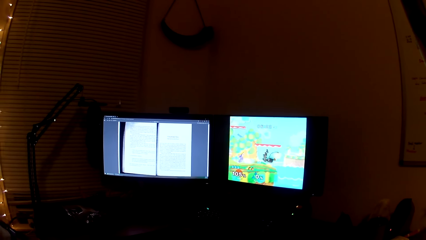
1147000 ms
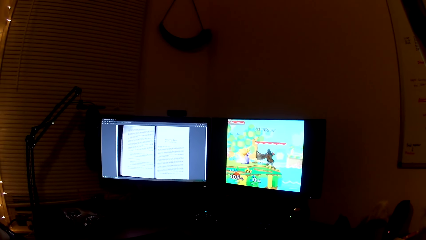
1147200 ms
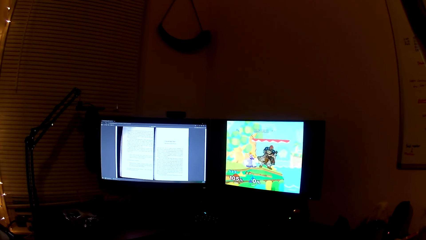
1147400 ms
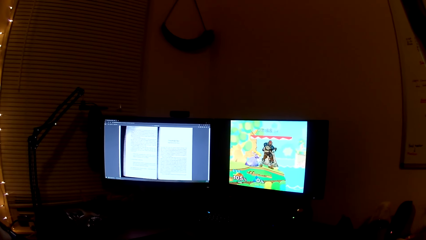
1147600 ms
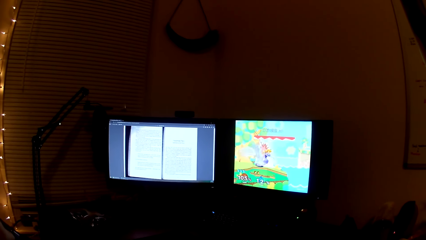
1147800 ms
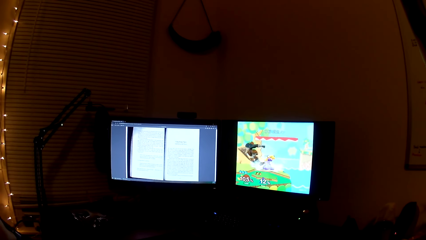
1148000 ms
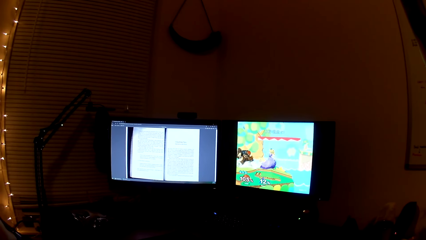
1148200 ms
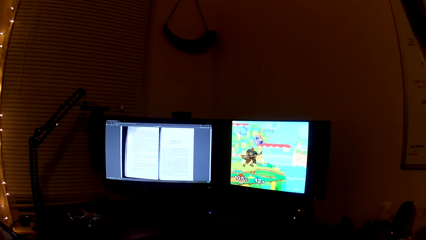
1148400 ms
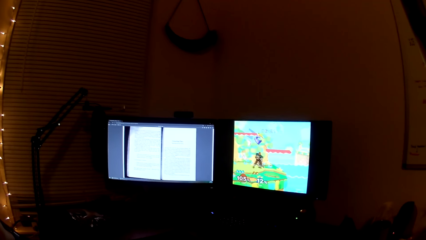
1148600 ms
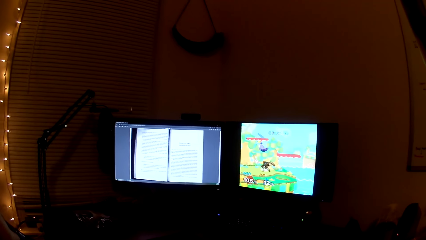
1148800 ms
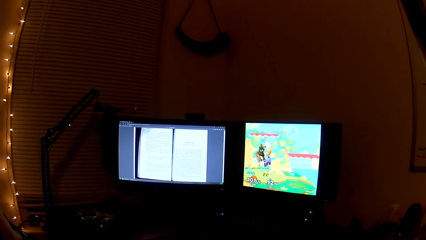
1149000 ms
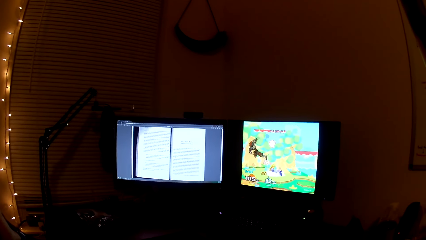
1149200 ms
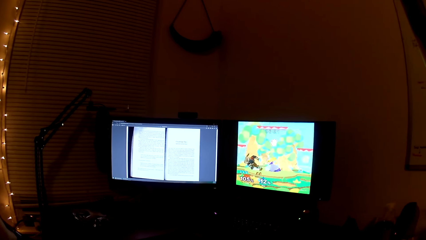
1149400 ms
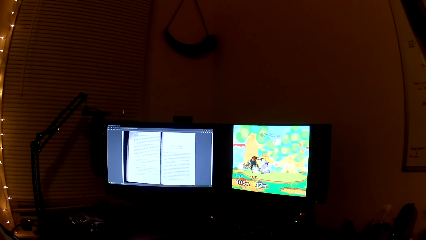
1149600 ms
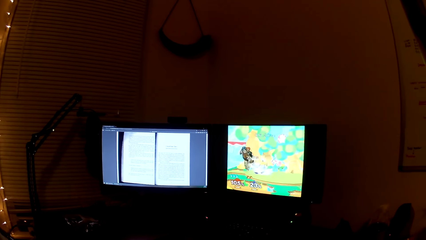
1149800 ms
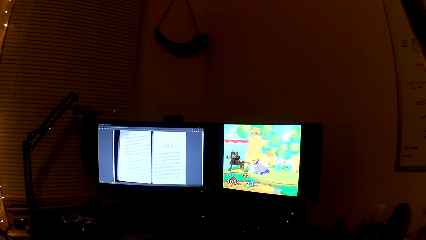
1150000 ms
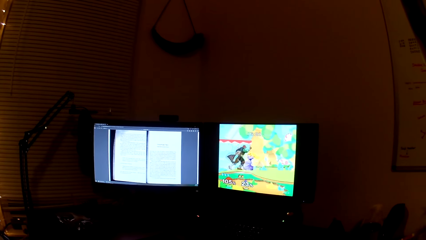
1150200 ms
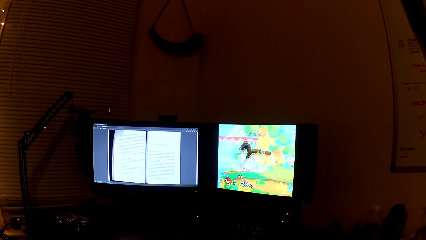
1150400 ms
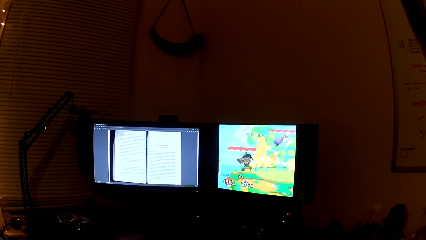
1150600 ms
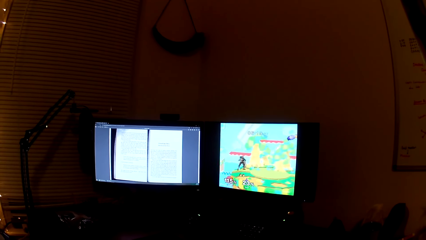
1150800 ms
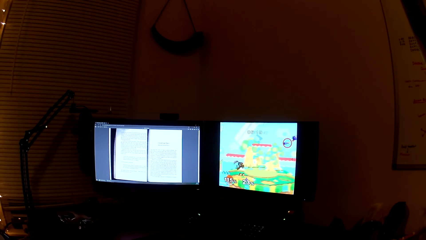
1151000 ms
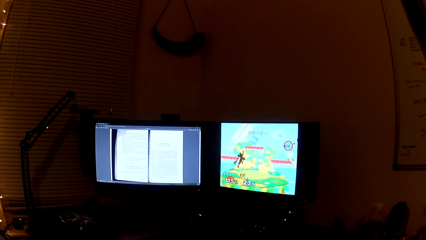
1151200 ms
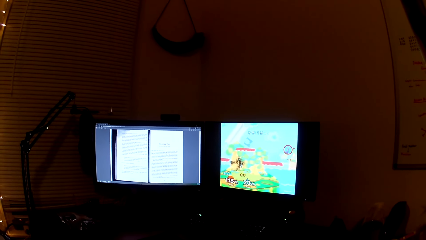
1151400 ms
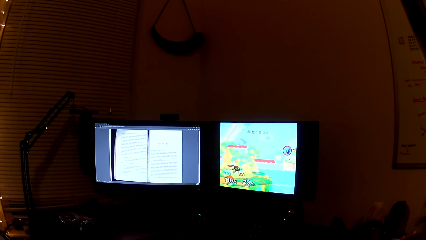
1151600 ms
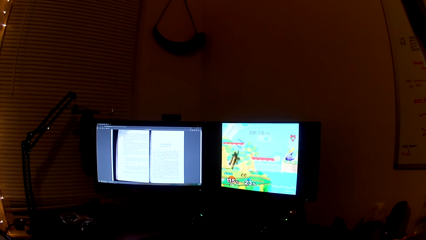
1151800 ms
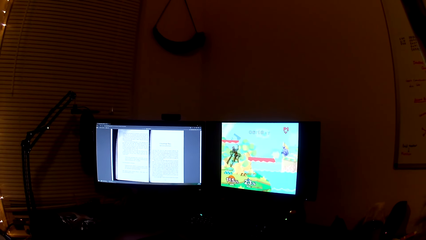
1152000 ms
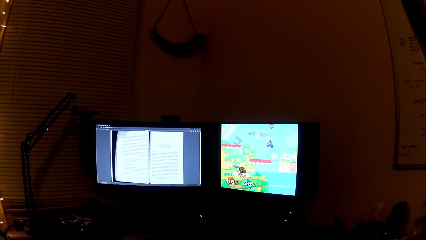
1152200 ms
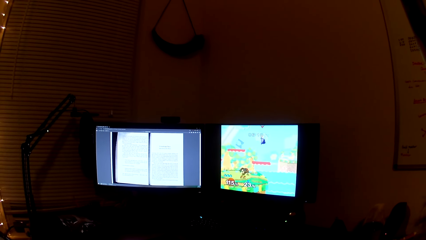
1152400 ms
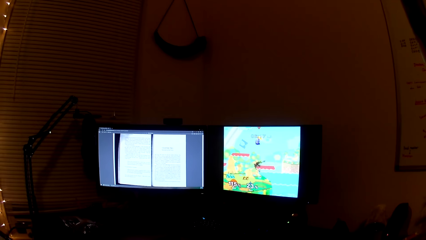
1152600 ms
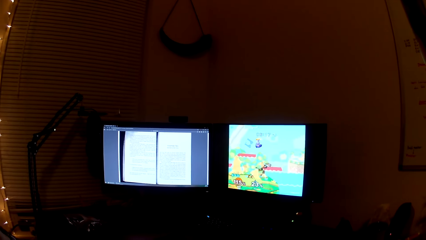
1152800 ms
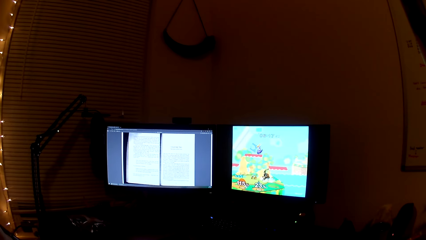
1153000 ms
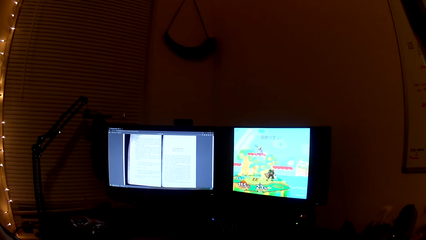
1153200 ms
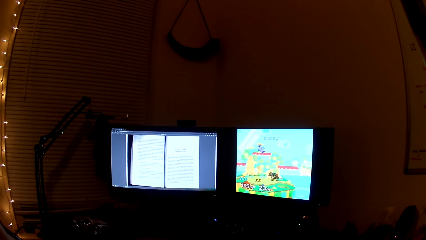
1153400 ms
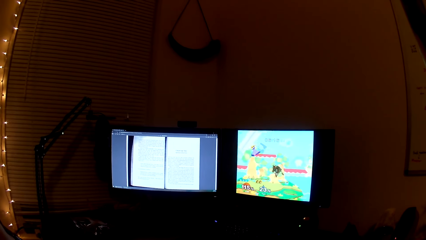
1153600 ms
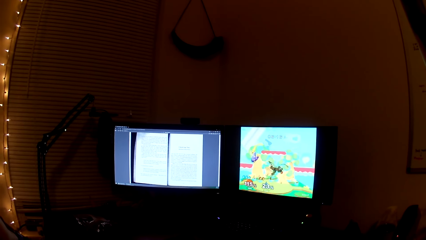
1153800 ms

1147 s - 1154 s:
The camera wearer plays the game, conversing.

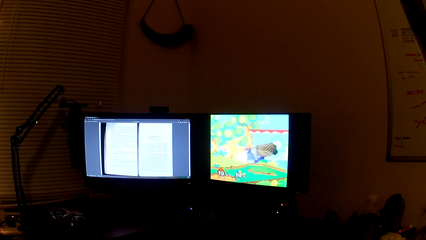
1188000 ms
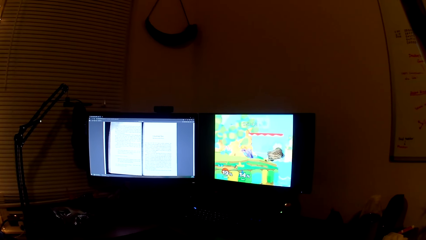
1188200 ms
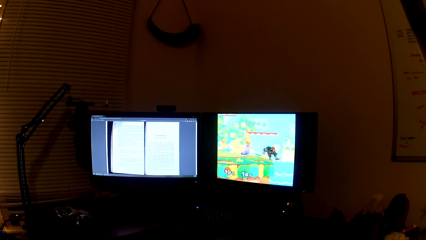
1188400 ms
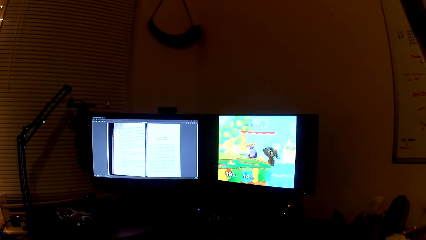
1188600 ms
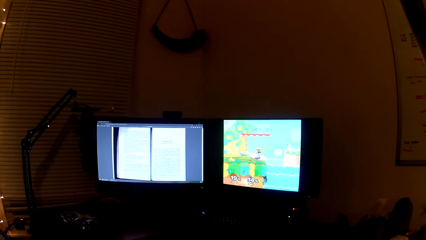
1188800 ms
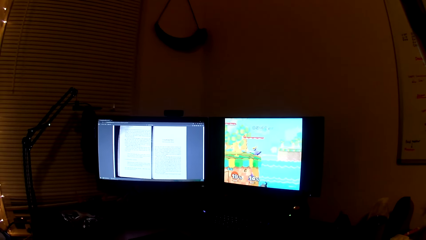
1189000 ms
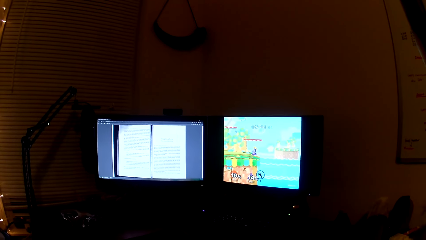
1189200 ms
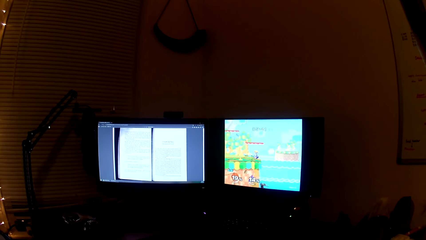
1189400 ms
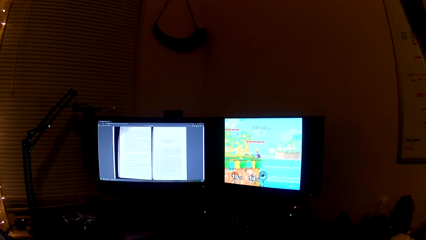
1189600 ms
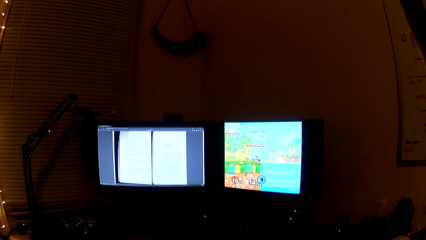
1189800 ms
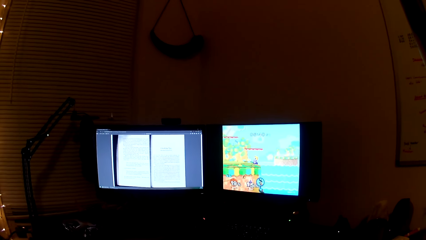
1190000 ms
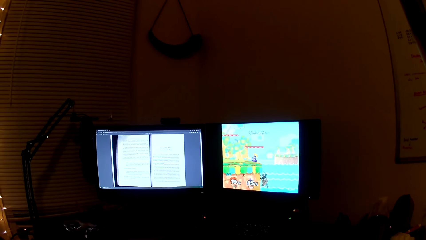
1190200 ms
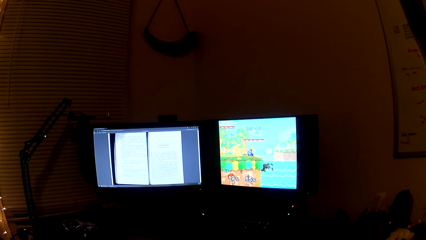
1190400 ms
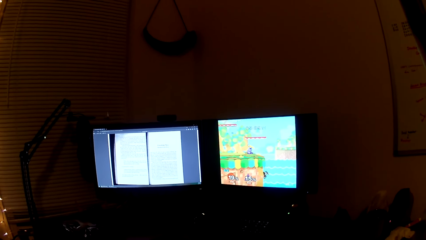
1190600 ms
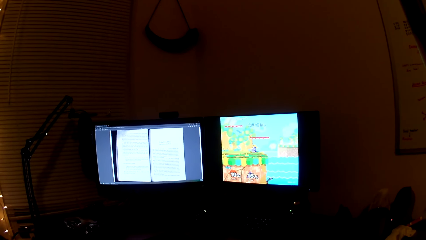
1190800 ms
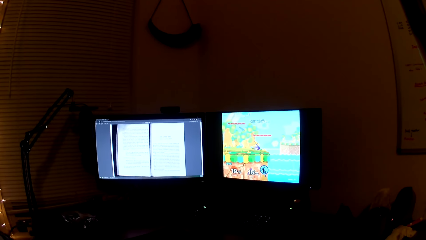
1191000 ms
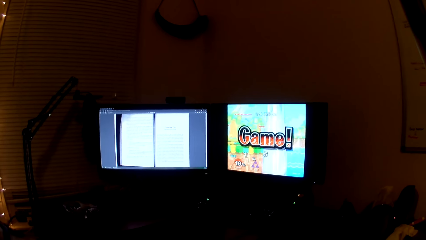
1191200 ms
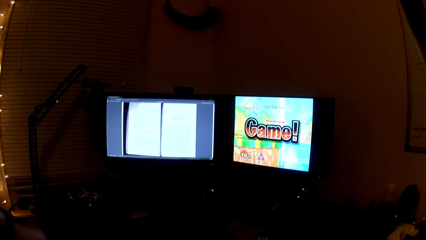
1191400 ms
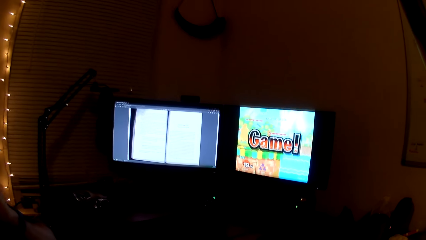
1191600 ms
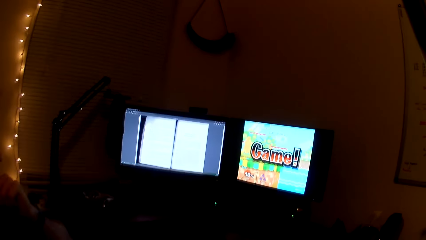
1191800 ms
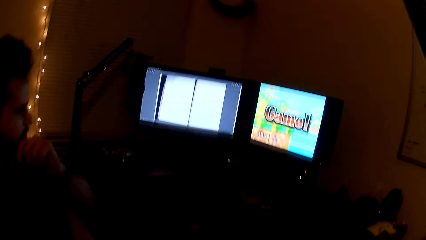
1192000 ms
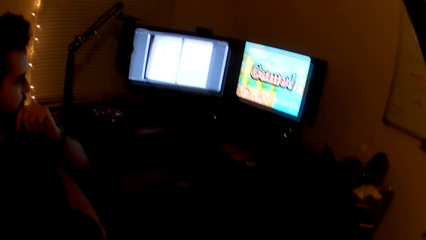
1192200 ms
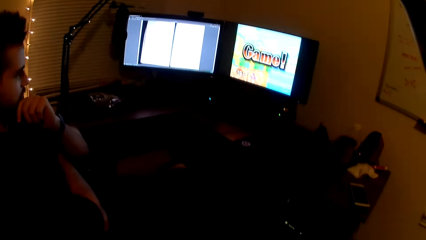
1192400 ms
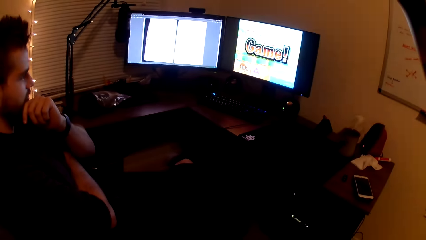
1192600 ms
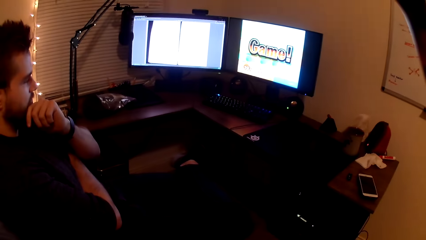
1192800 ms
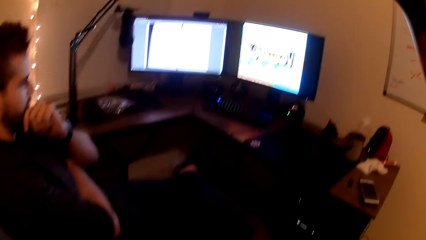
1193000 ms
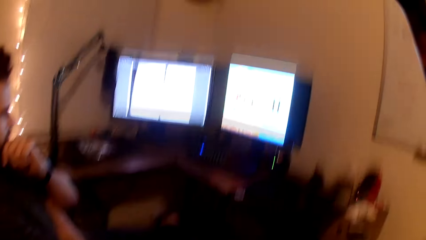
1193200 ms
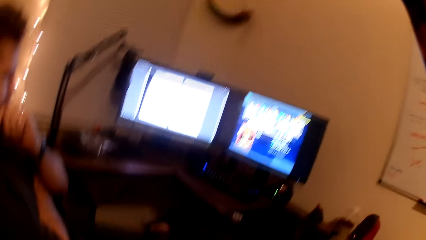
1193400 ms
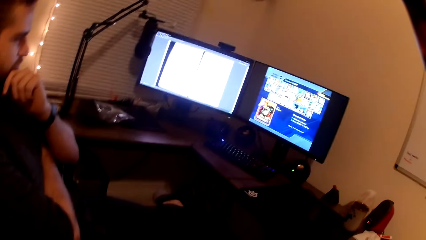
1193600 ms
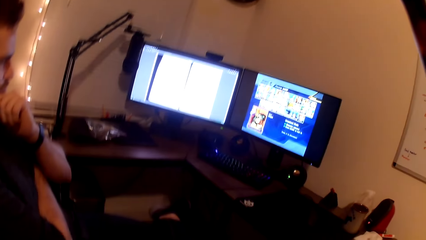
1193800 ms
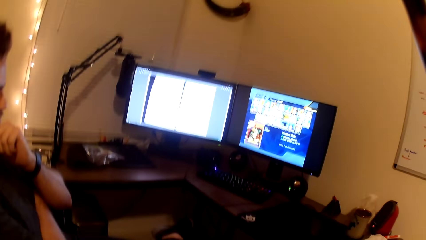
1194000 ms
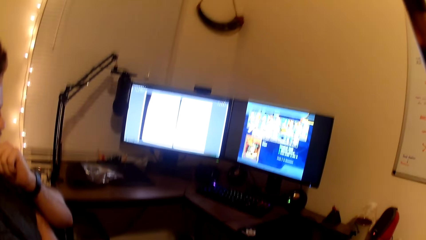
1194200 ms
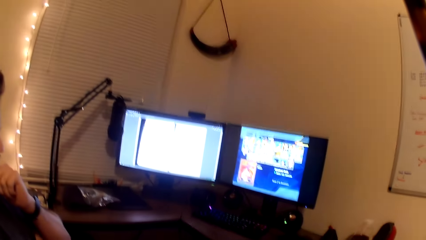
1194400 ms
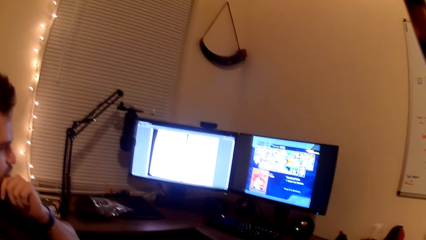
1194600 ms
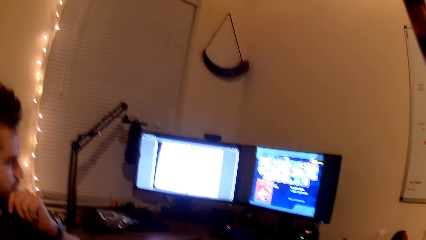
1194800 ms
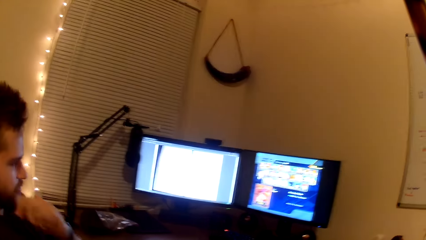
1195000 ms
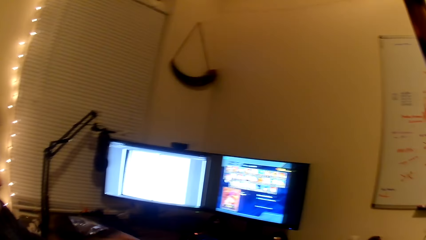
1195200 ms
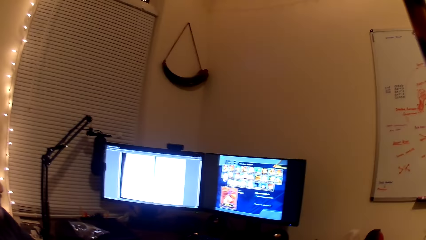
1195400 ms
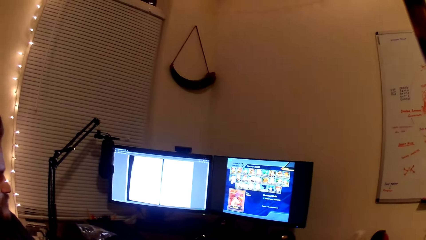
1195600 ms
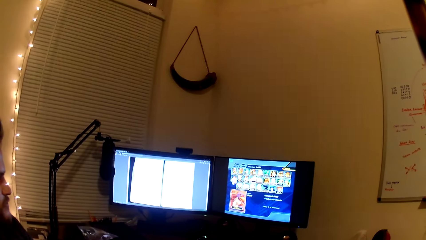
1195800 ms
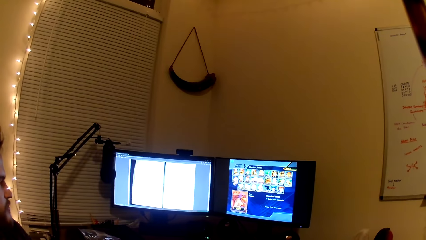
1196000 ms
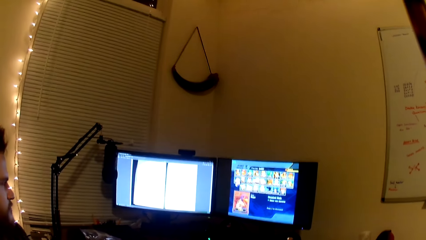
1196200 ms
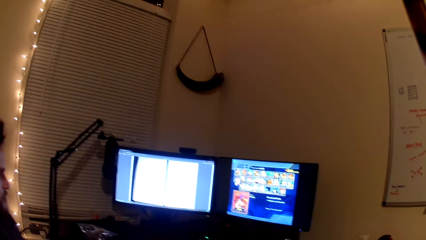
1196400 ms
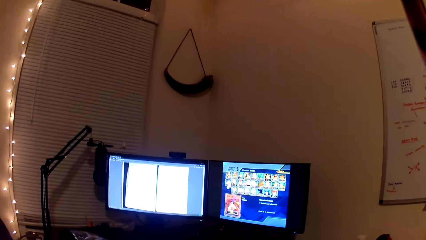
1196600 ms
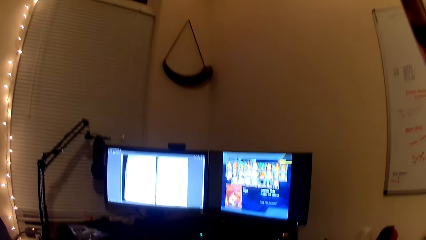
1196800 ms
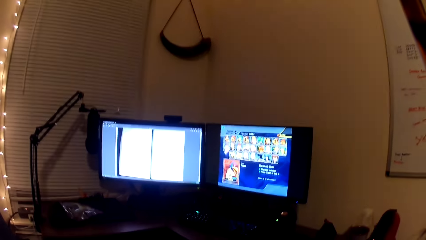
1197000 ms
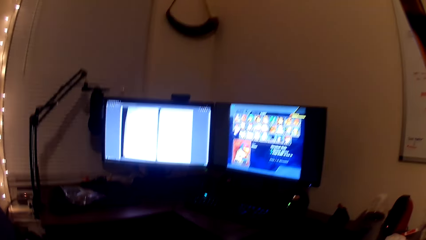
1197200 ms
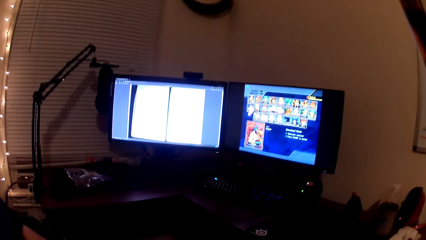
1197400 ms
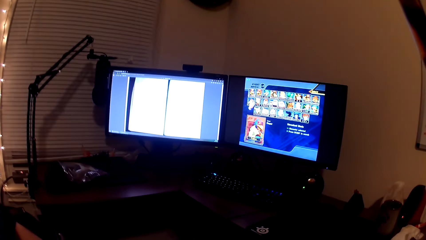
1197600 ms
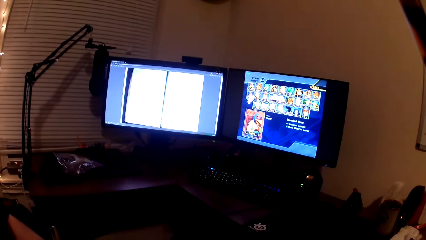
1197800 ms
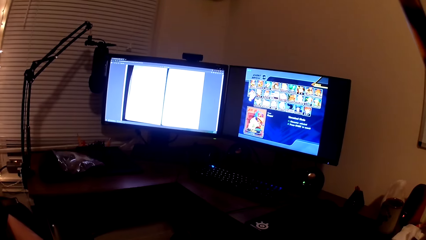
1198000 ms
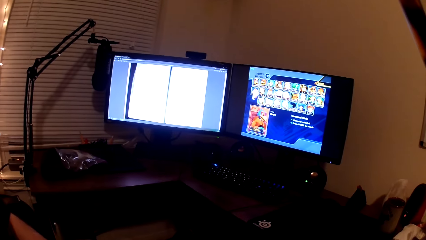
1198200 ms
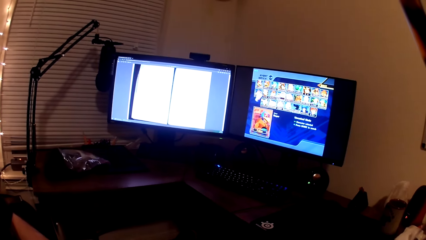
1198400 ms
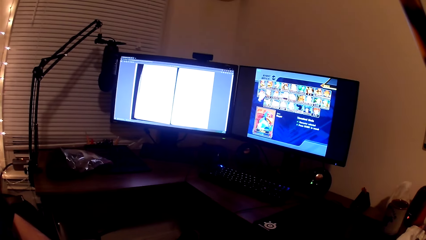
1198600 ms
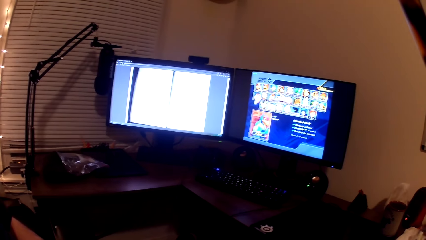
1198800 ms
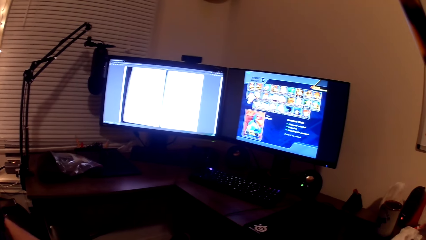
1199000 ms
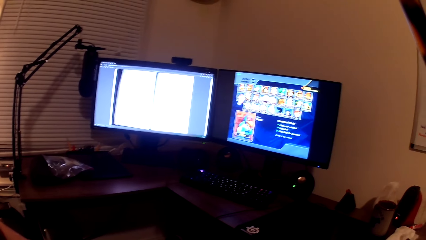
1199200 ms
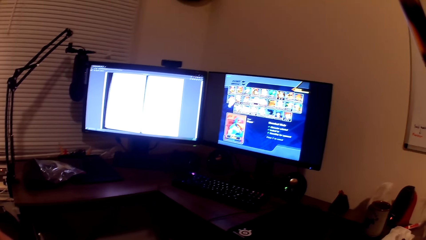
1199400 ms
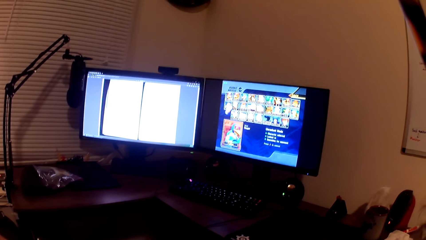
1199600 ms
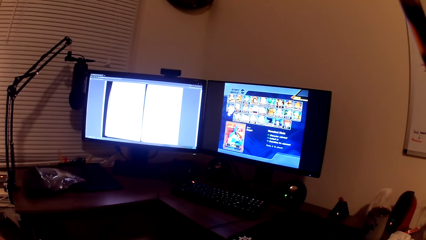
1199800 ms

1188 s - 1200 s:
The camera wearer plays the video game. He passes a game pad in his hands to a man. He looks at the man. He plays the game.
